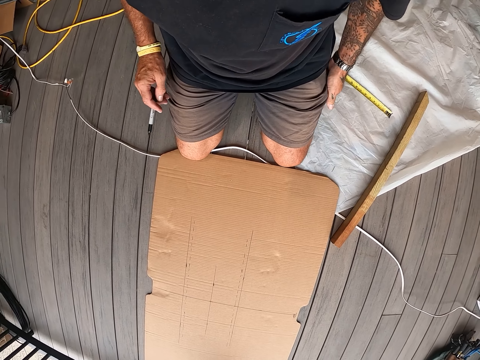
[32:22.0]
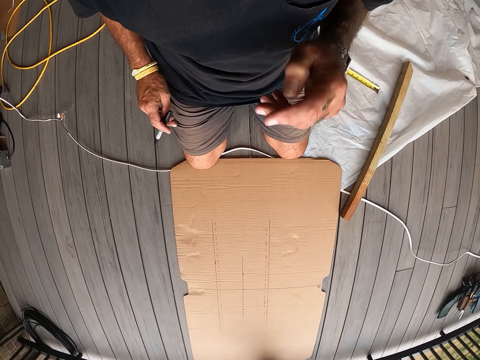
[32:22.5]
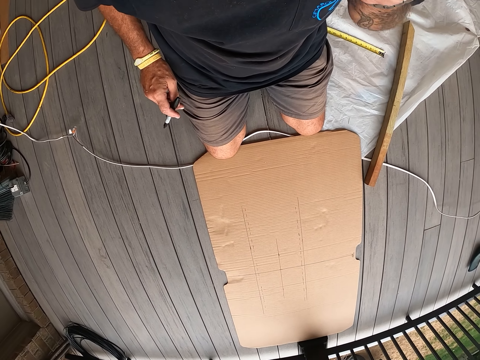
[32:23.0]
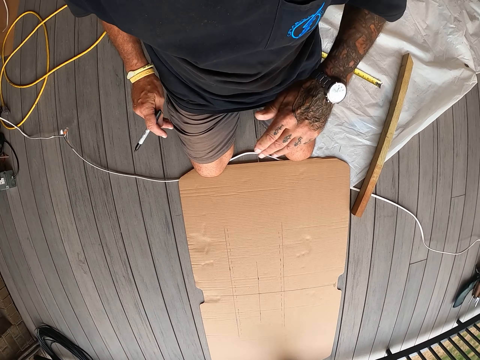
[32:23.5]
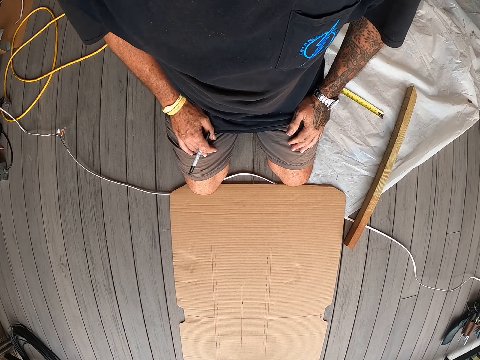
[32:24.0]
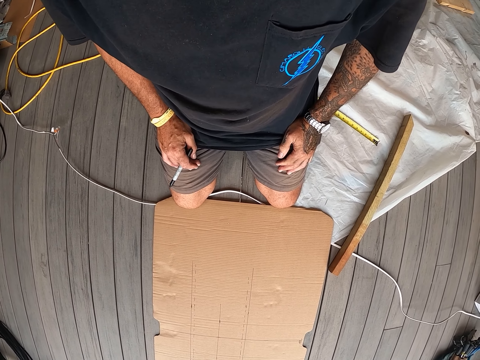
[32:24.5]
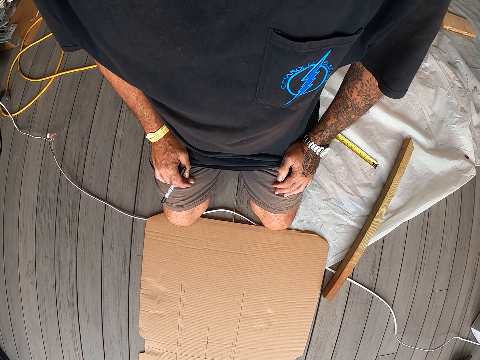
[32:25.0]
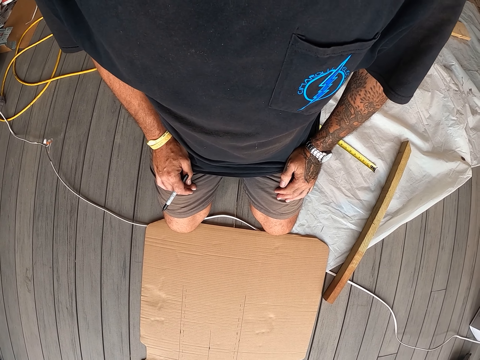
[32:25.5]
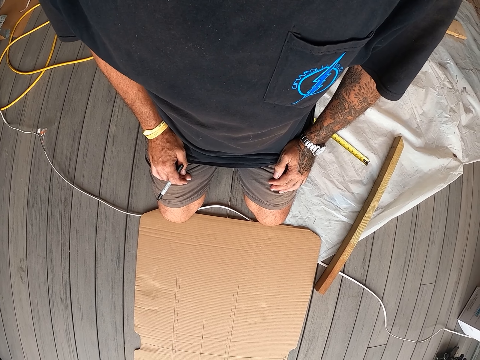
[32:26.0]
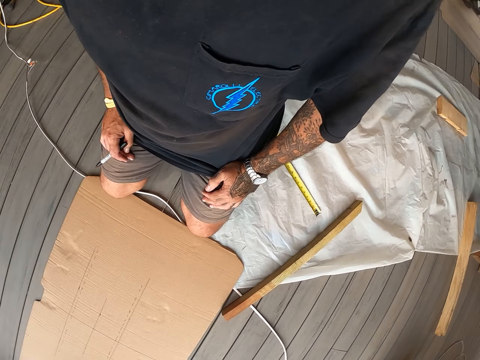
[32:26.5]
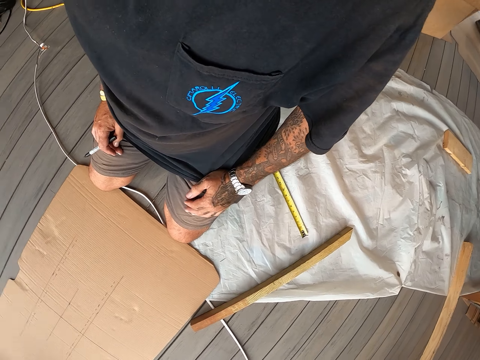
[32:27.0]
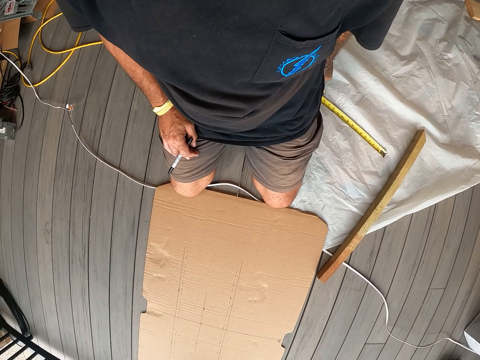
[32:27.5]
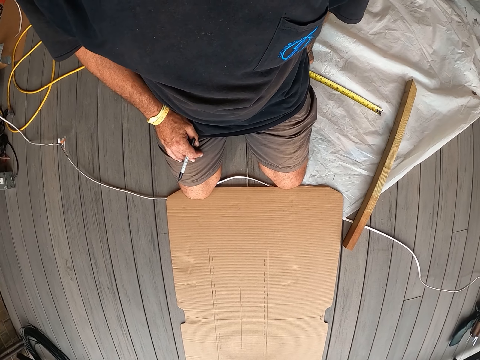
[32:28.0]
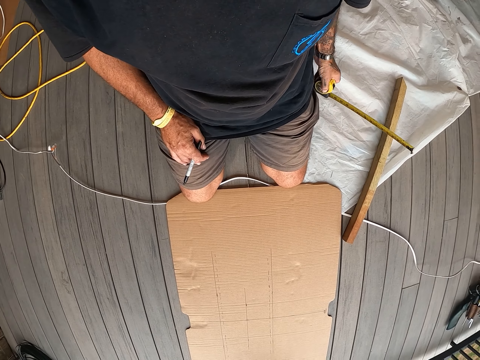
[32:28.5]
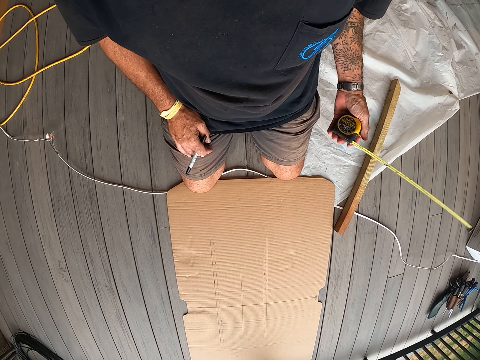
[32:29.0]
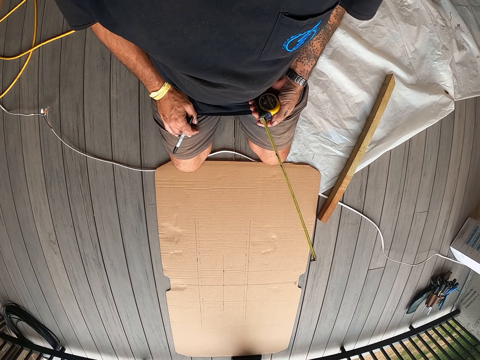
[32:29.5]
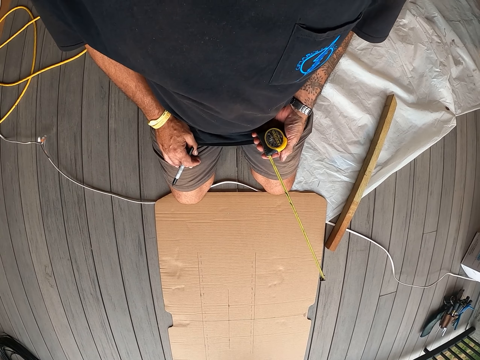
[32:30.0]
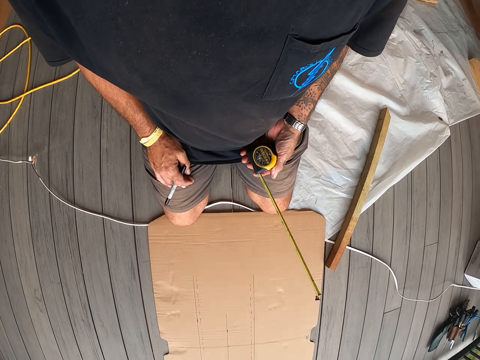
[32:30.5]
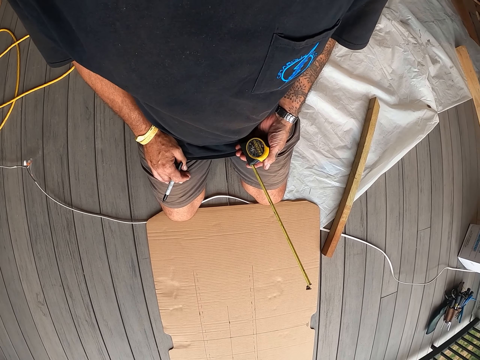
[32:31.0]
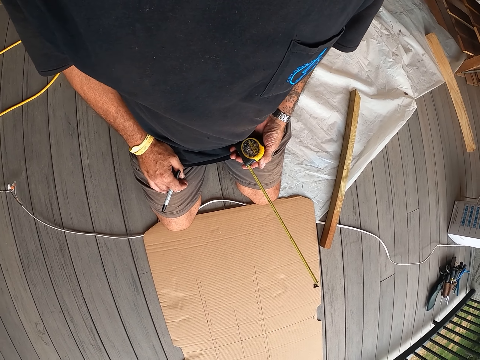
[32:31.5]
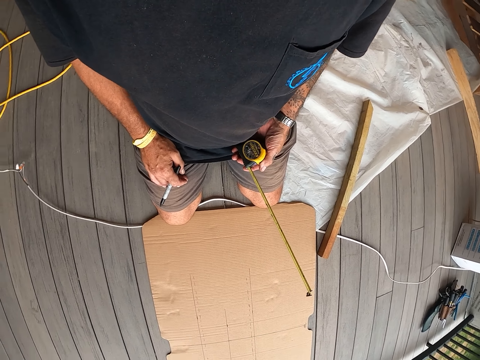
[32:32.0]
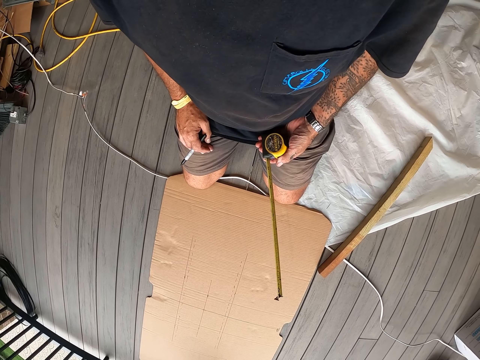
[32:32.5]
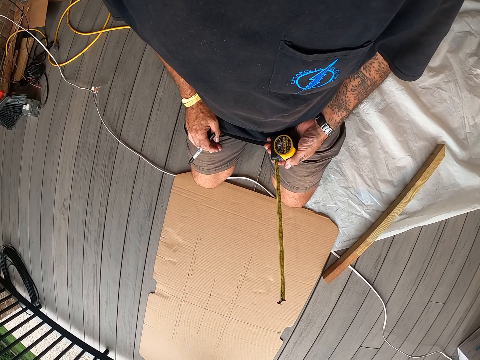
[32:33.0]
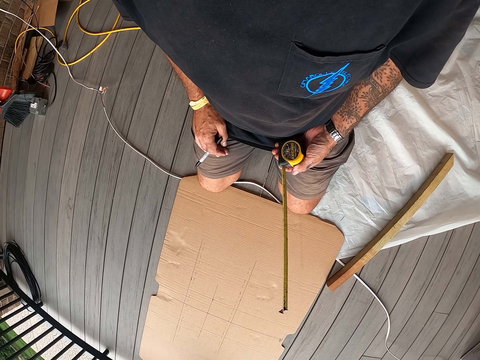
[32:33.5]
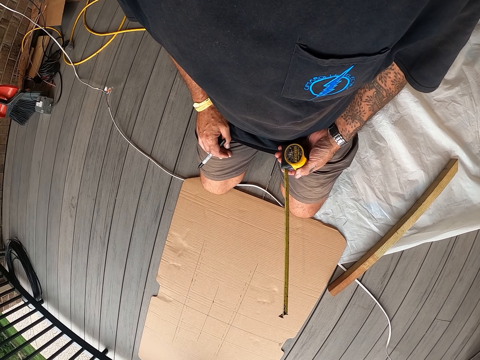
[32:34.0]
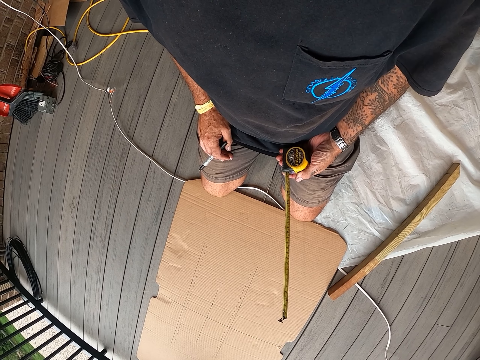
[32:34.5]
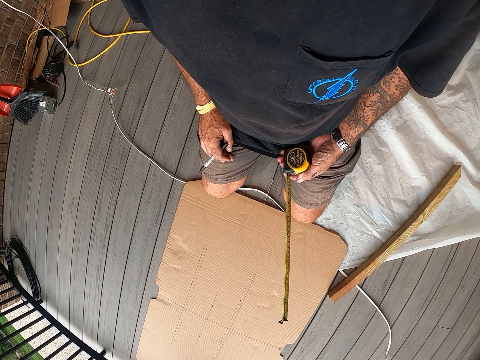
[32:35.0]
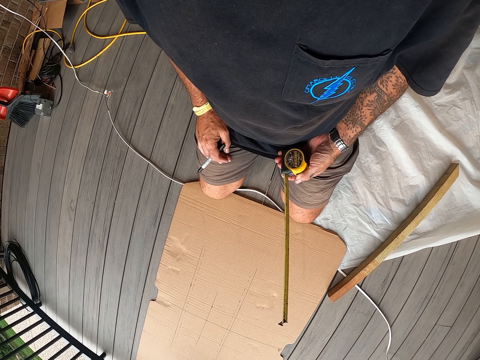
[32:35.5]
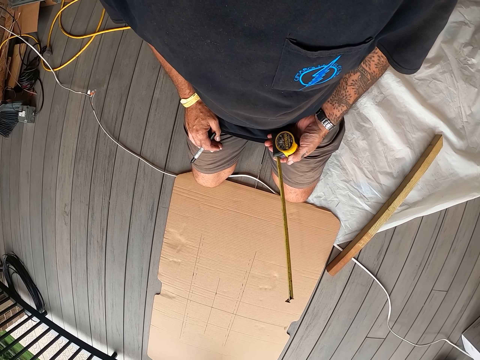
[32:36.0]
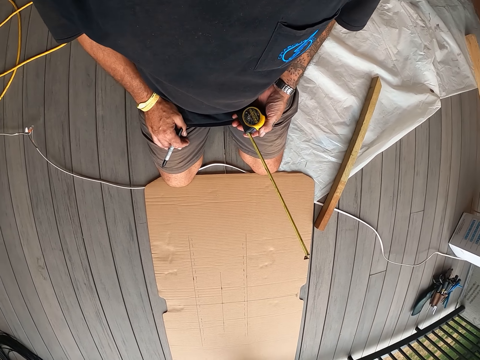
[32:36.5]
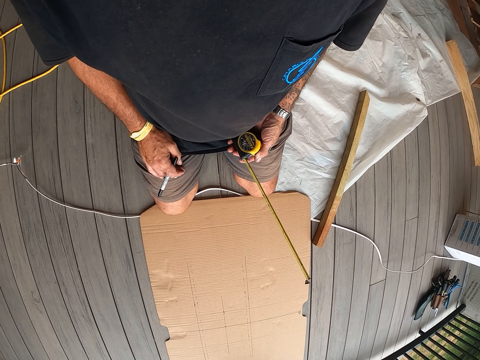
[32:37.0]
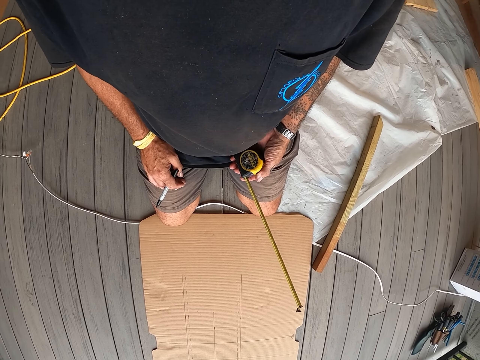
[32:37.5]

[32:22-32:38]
The camera wearer touches his face with his right hand. He stares at the cardboard on the floor. He picks up the tape measure from the floor. He moves the tape measure. He stares at the cardboard on the floor. He stares at the kraft paper.

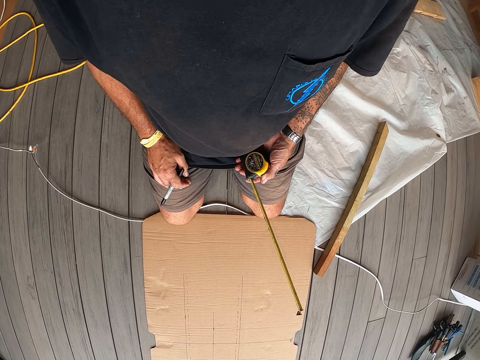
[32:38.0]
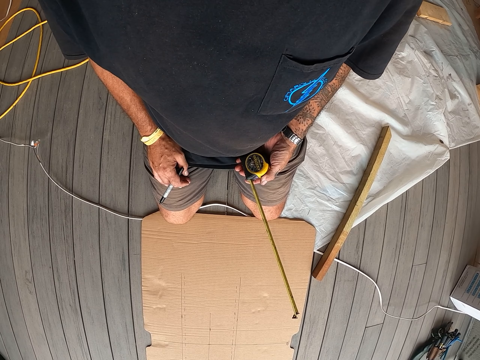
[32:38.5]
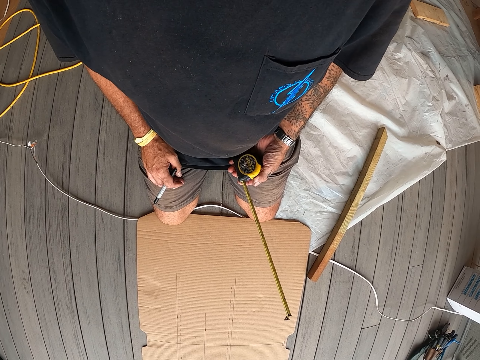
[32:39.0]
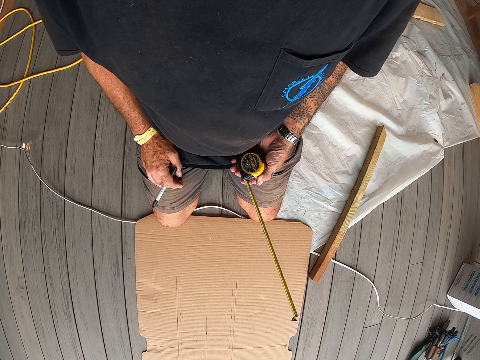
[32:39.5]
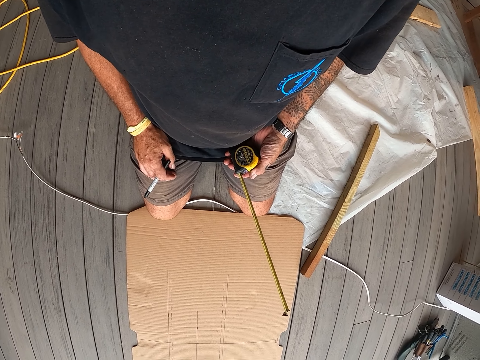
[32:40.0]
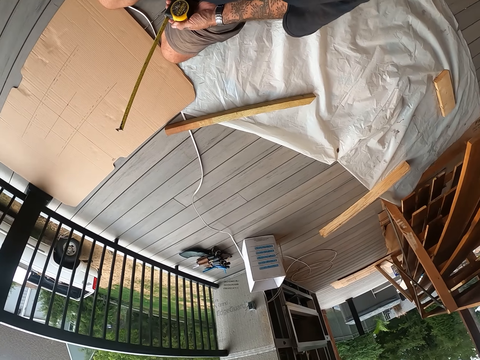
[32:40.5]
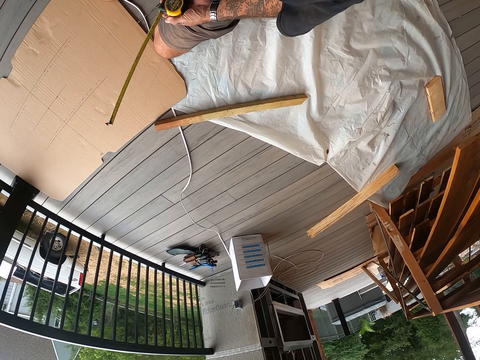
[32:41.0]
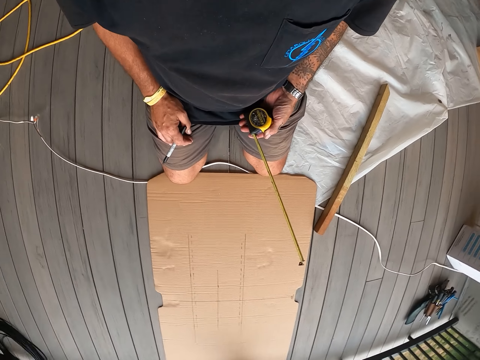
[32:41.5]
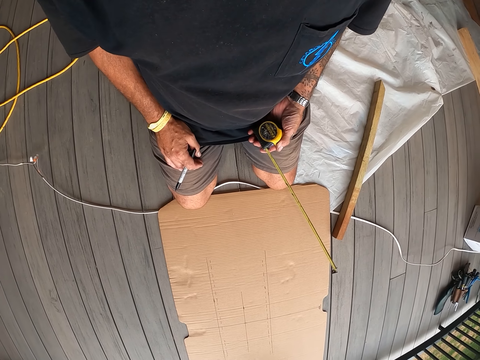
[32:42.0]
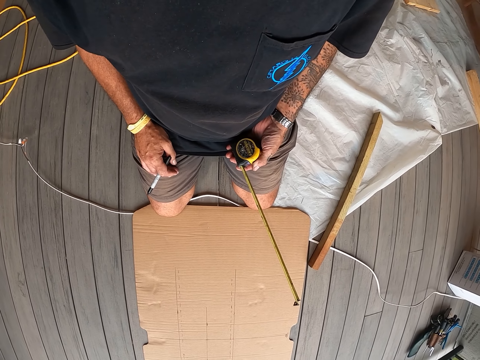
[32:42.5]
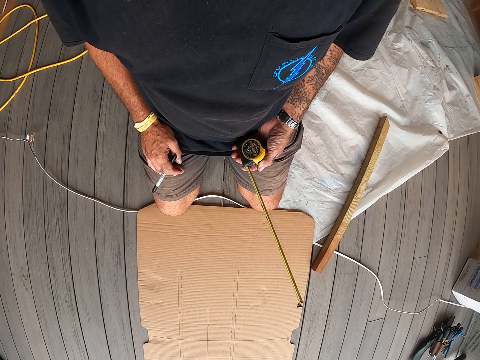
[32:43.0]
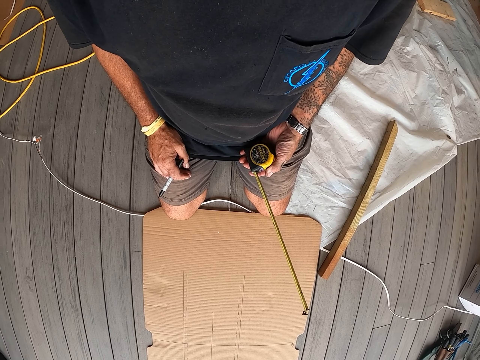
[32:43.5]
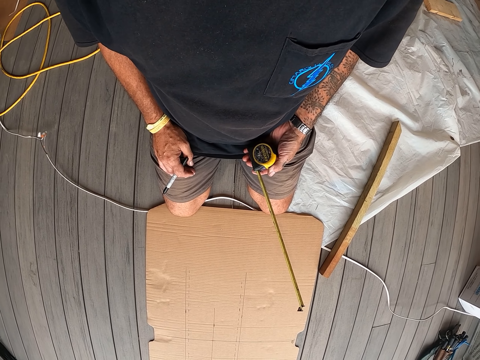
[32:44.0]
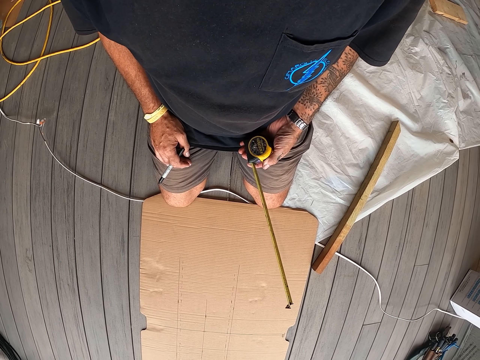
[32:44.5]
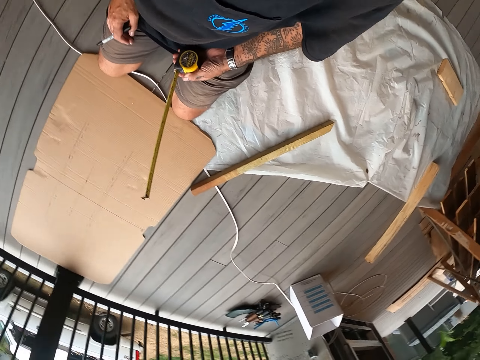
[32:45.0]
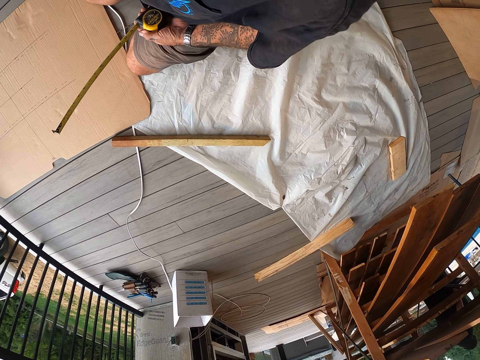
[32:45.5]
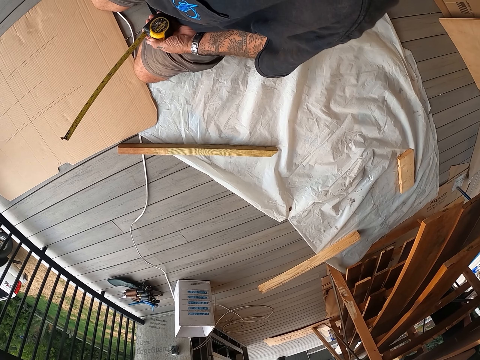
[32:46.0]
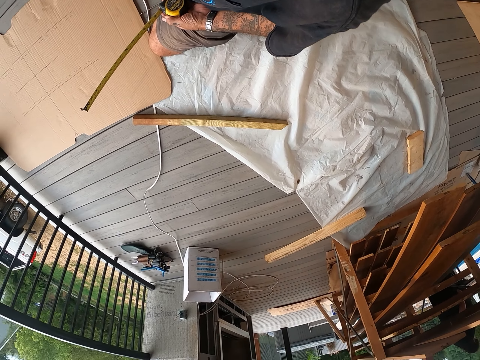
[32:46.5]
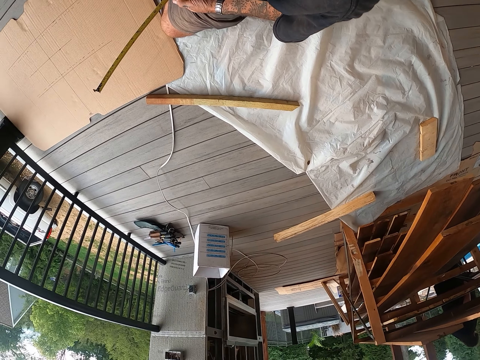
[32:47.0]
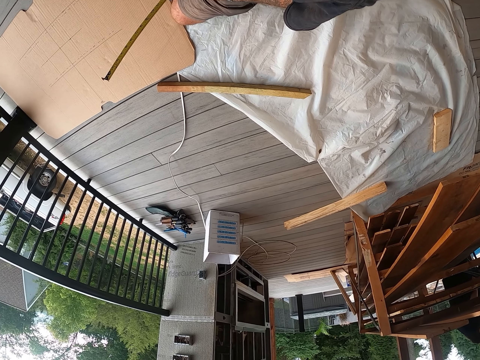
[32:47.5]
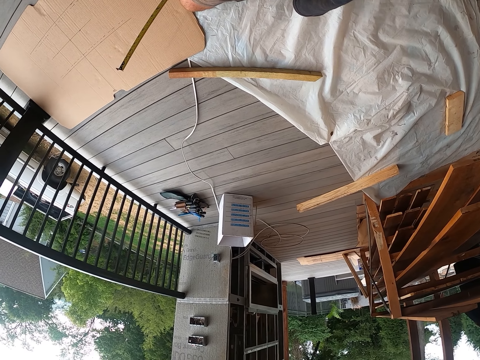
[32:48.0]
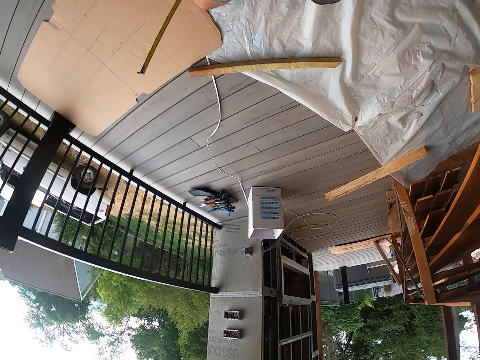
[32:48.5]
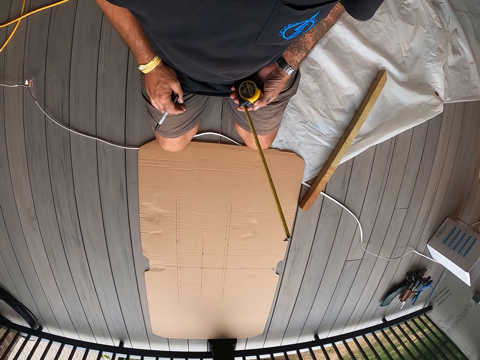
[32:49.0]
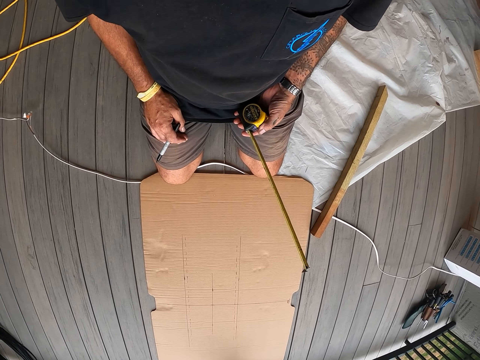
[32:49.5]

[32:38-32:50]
The camera wearer looks around the workshop. They stare at the cardboard on the floor. They look around the workshop.
